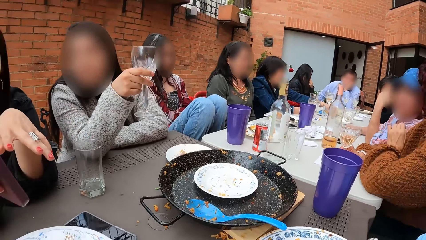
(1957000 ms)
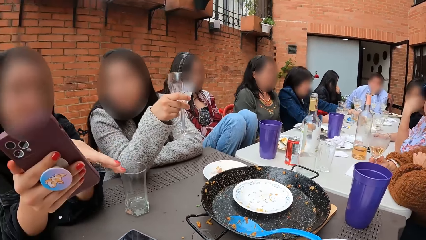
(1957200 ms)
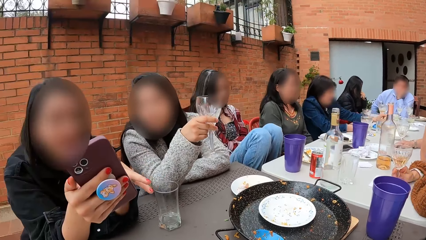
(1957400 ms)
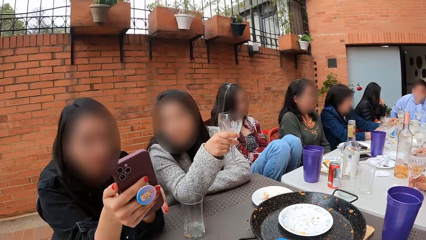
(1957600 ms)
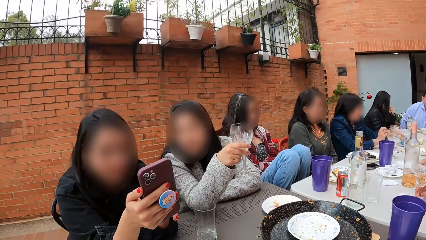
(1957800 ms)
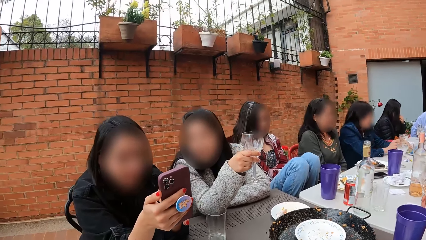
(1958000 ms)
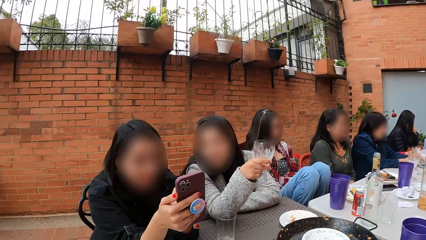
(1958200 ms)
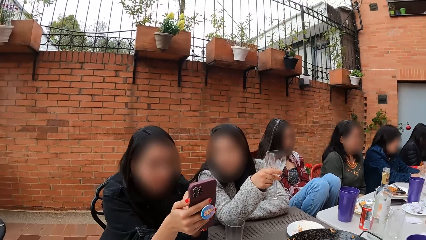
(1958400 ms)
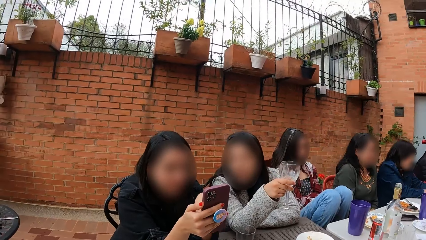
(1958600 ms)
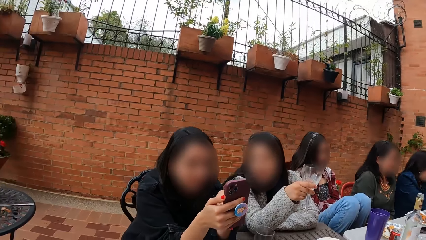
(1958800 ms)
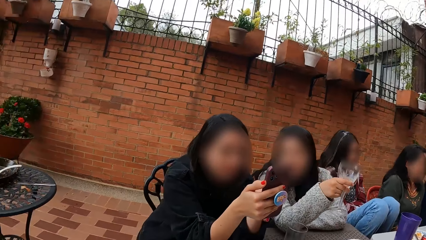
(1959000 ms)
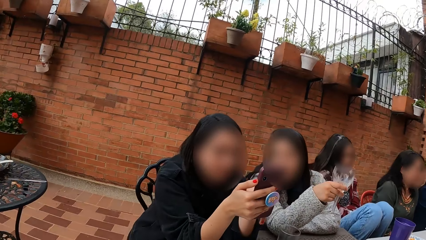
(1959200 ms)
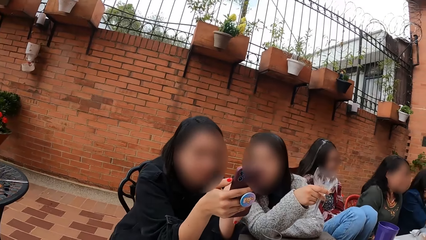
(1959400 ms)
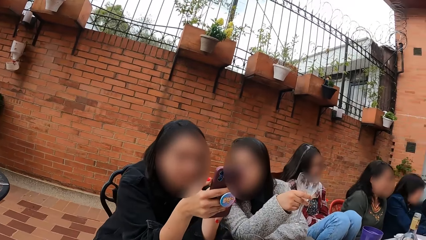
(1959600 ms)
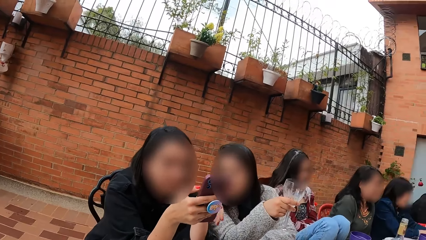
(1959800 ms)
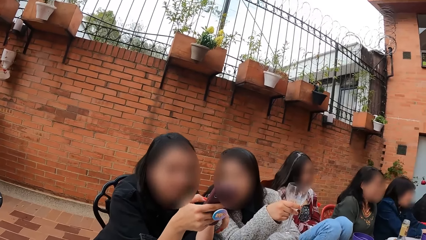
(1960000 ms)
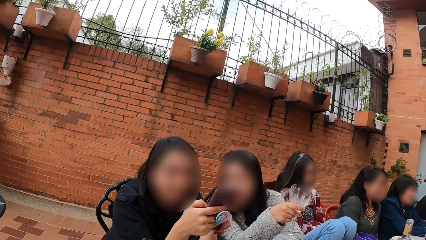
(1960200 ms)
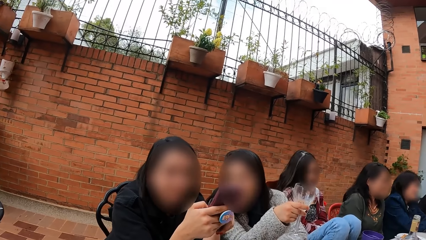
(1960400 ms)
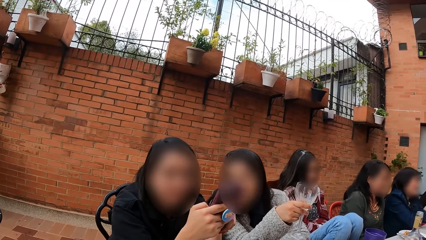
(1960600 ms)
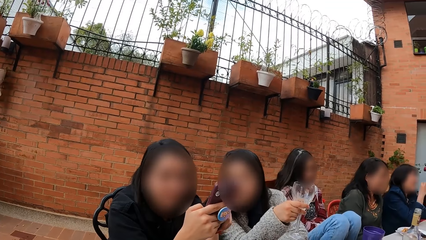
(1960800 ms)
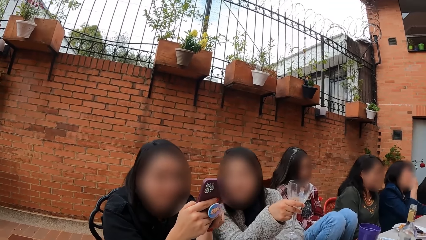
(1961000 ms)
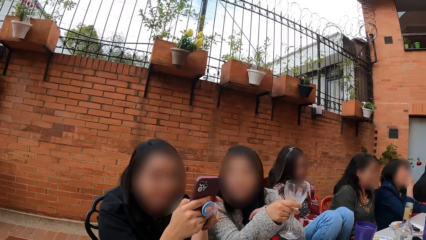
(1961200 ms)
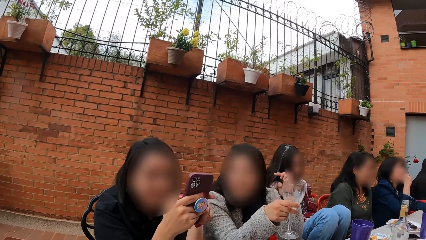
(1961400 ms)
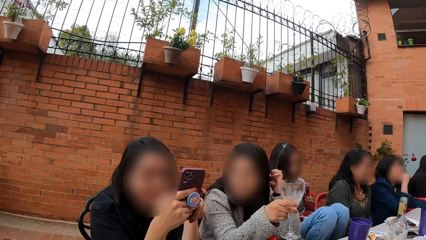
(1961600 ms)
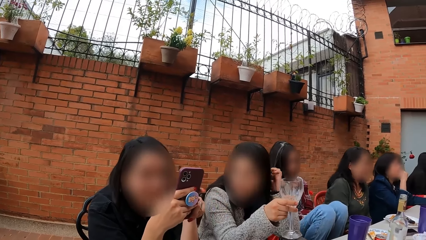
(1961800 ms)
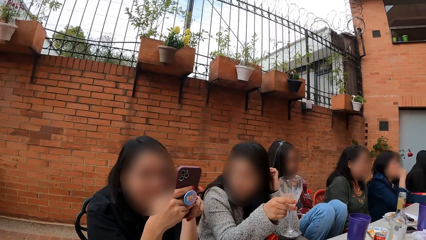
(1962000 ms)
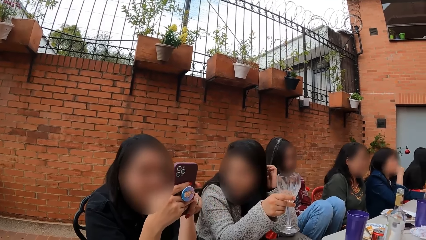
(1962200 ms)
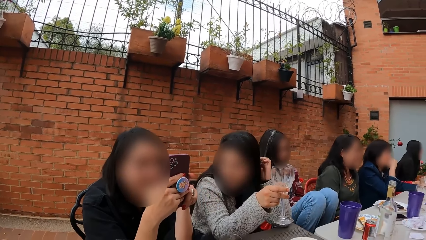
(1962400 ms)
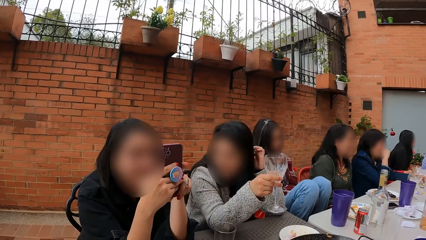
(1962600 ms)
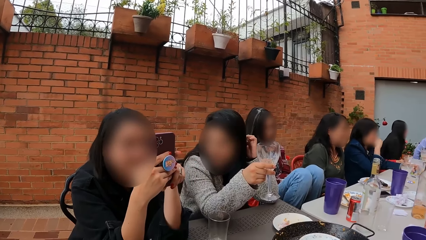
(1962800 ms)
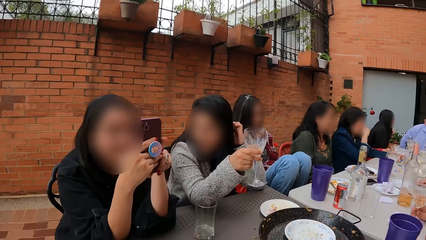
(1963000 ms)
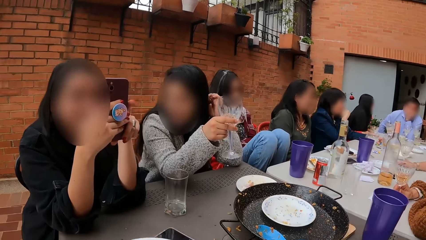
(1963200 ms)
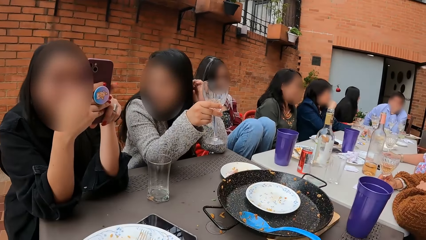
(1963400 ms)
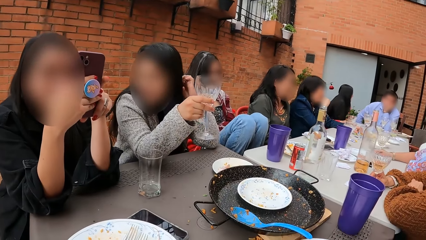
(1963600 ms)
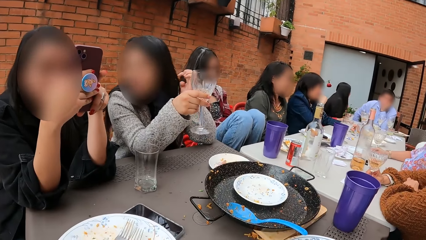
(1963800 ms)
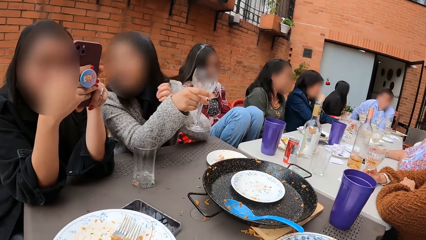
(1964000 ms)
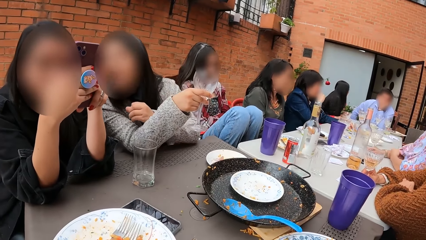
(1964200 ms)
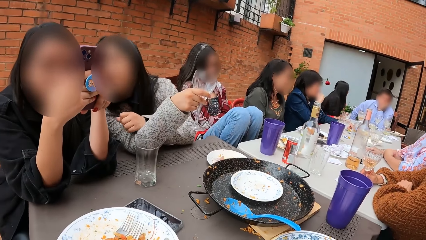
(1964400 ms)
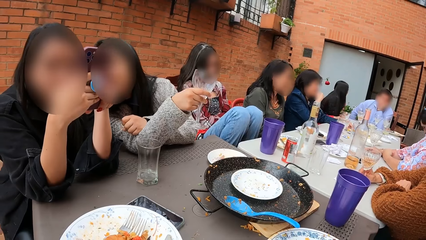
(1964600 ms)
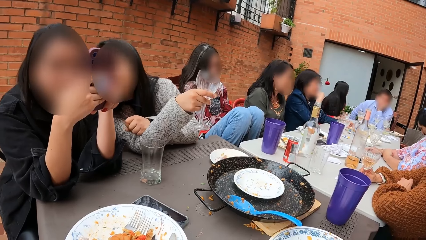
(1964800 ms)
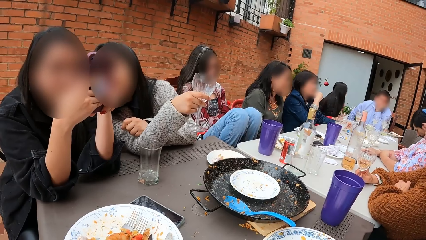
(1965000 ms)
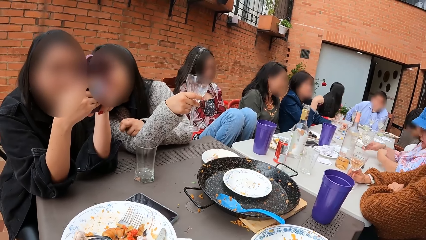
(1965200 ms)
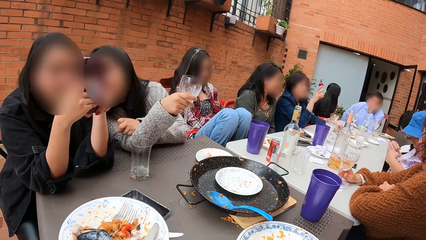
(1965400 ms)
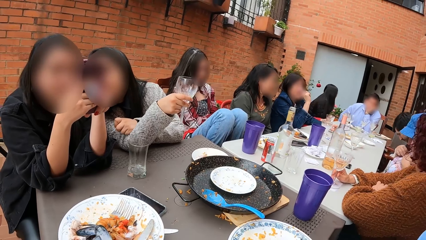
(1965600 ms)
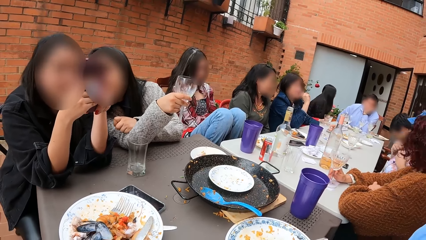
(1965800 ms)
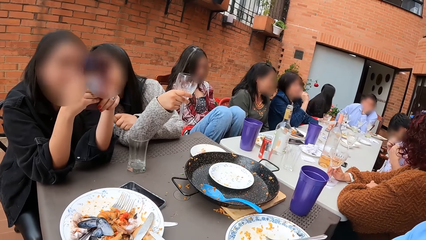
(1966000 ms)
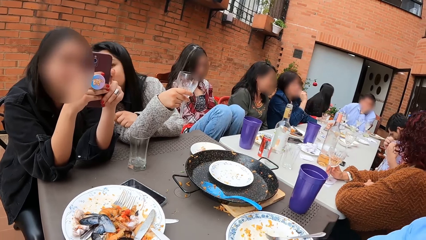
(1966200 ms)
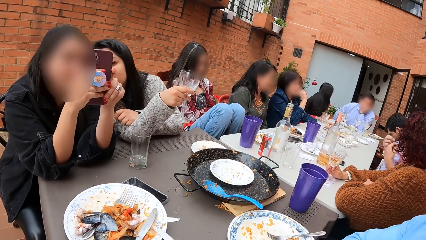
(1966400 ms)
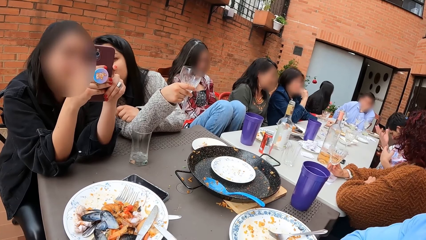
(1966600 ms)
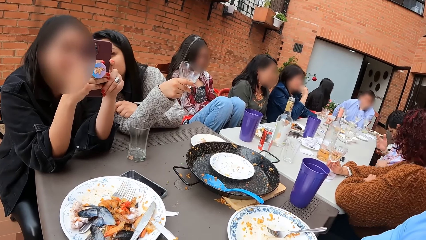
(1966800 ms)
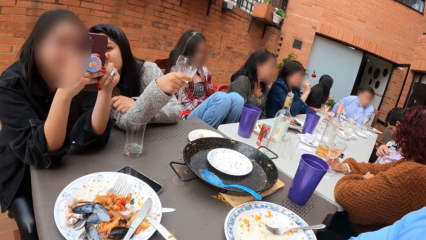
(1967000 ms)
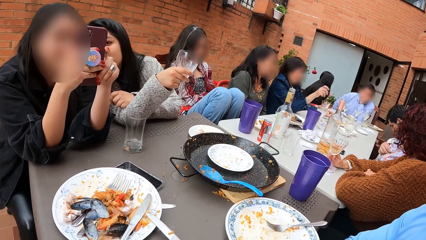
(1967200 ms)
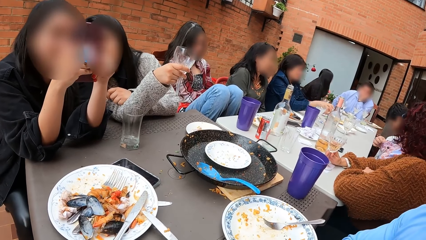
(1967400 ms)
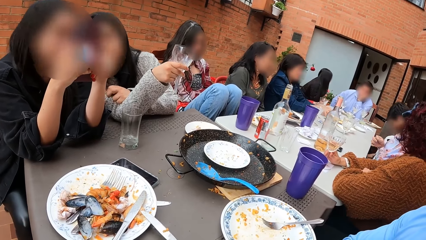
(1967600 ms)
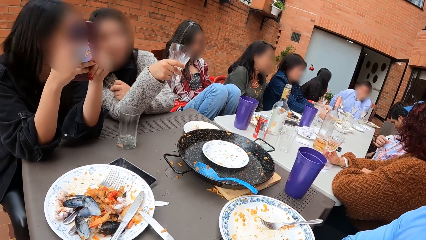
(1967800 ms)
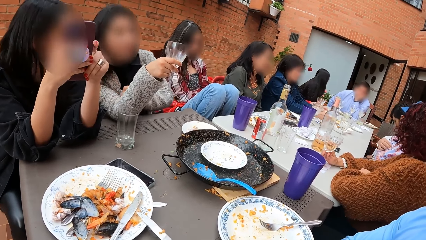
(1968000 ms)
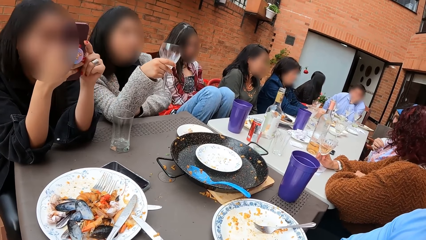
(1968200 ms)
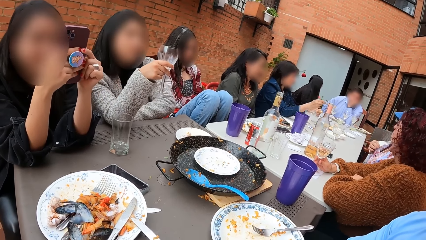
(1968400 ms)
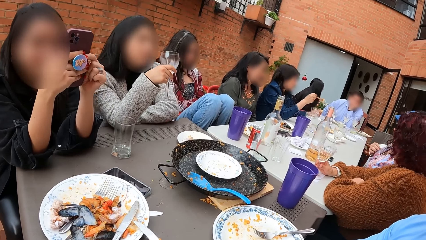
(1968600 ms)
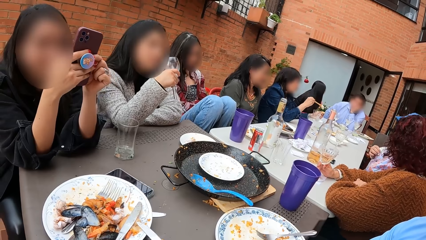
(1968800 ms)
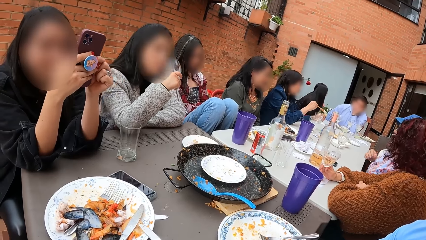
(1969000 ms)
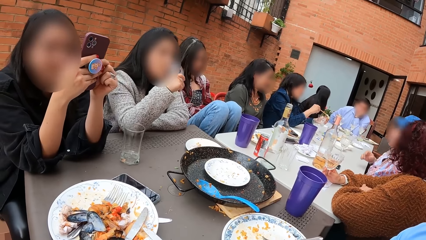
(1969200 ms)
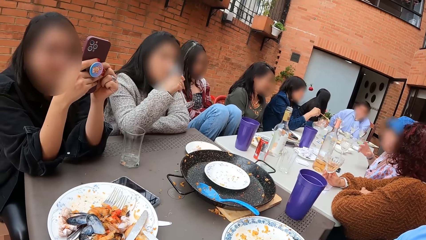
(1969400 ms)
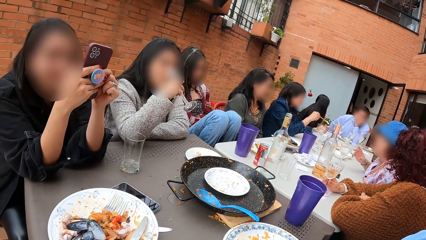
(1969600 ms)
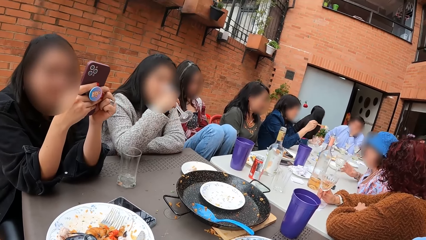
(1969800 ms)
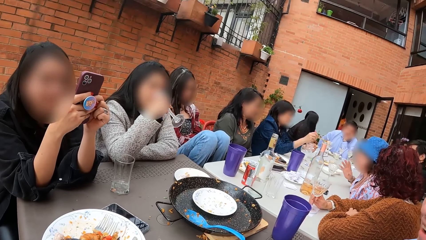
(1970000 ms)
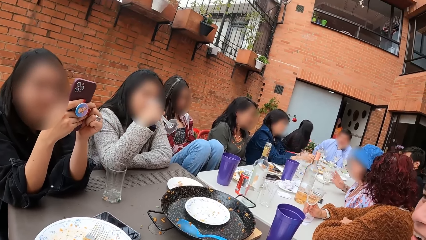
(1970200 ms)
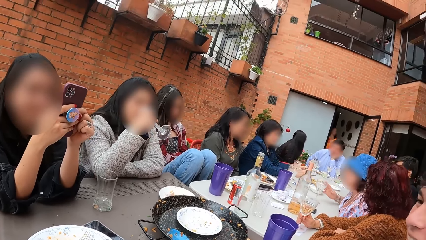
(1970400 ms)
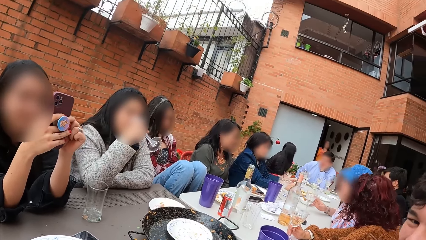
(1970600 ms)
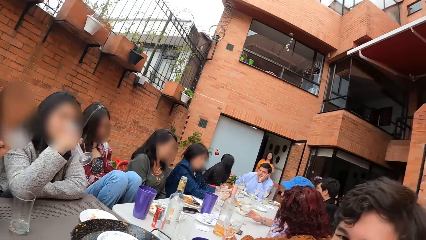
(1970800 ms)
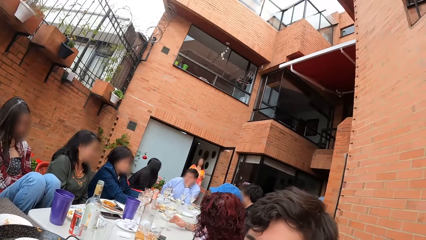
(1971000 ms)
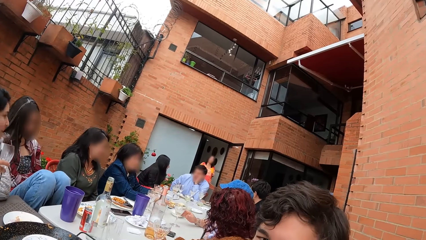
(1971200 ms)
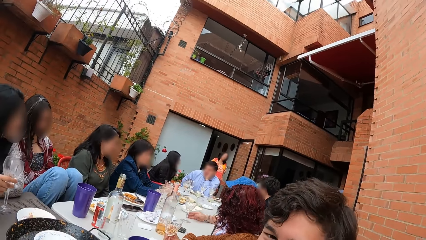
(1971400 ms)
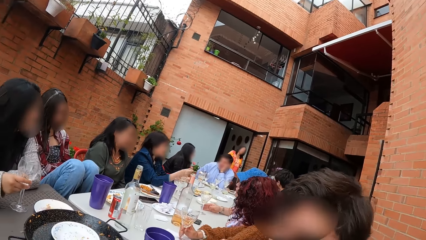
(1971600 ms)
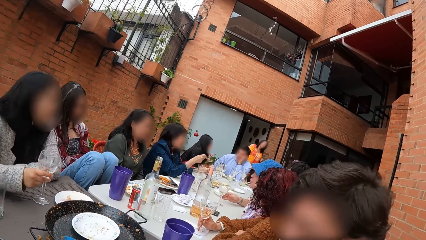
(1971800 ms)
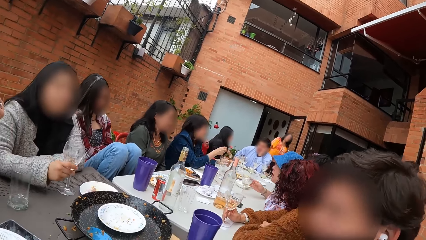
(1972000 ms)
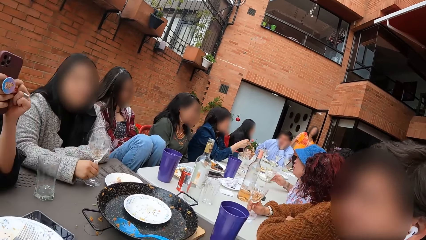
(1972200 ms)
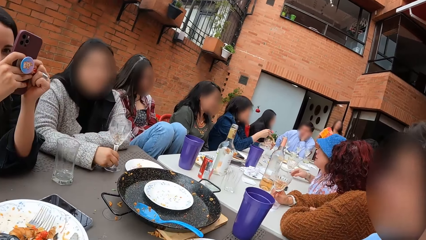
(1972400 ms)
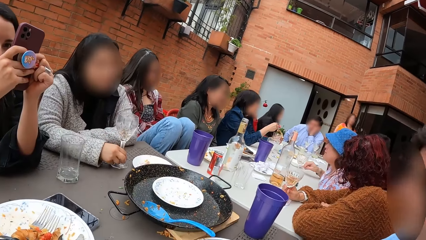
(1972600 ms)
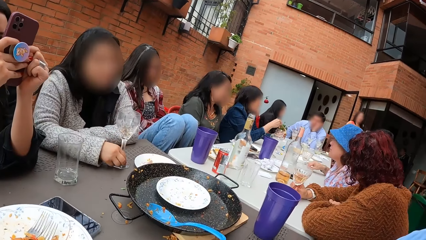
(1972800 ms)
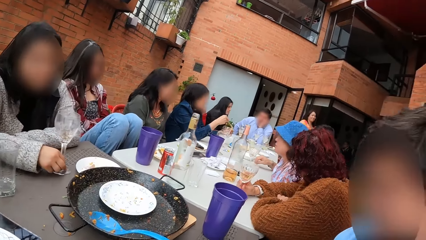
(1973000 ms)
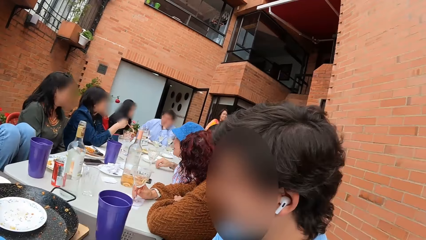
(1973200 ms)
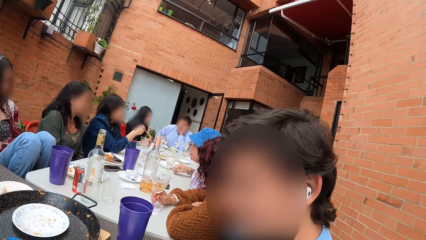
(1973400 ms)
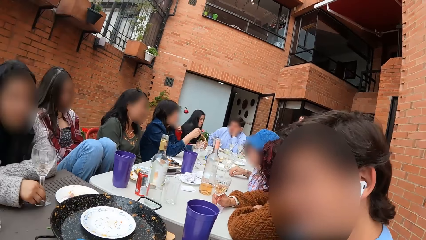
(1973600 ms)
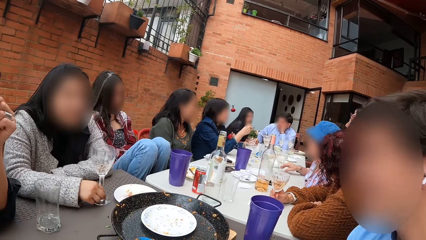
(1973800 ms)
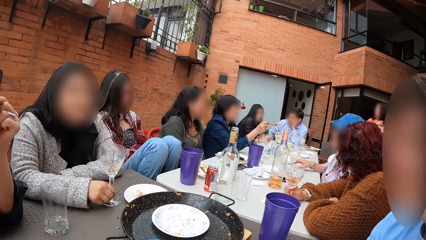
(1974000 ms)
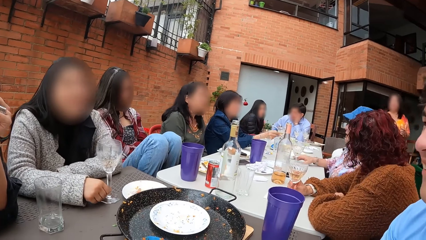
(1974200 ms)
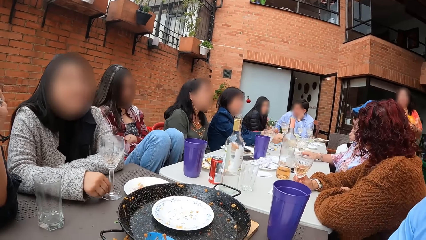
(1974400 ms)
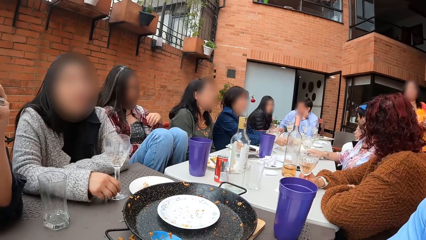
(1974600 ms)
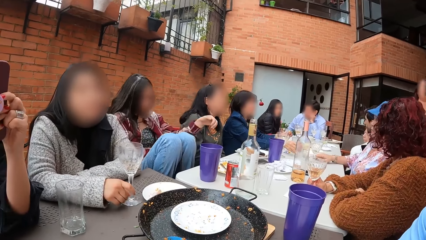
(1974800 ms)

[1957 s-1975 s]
A woman shows another woman the screen of the phone in her right hand. The other woman converses with the first woman. The first woman operates the phone with both hands. The other woman drinks from the glass cup in her right hand. The camera wearer converses with a man. They look around. The other woman places the cup in her right hand on the table.
